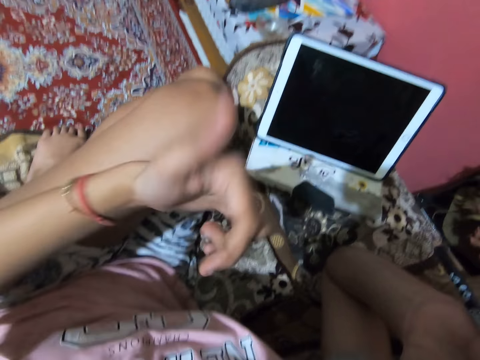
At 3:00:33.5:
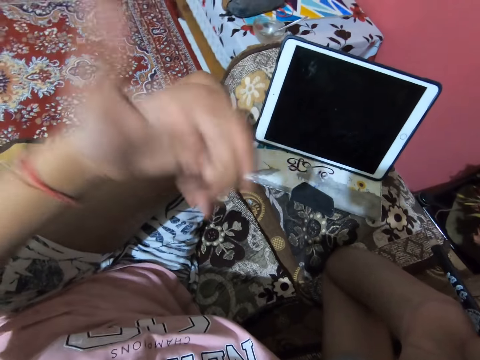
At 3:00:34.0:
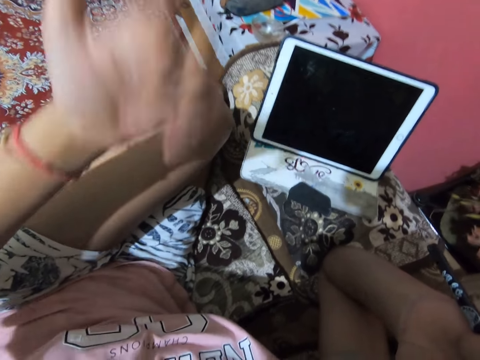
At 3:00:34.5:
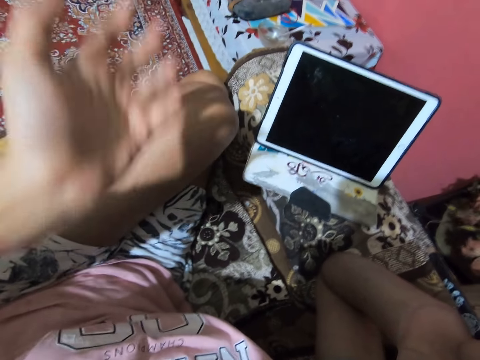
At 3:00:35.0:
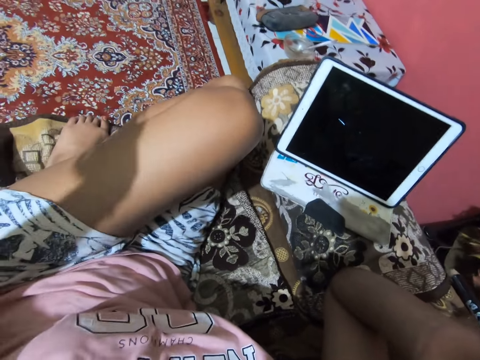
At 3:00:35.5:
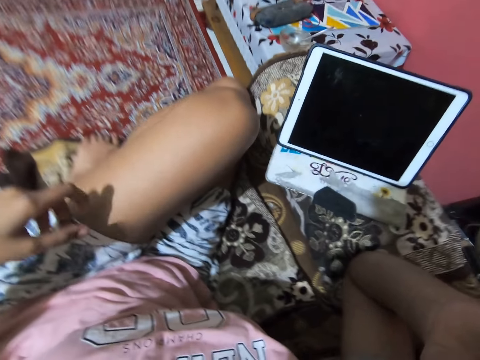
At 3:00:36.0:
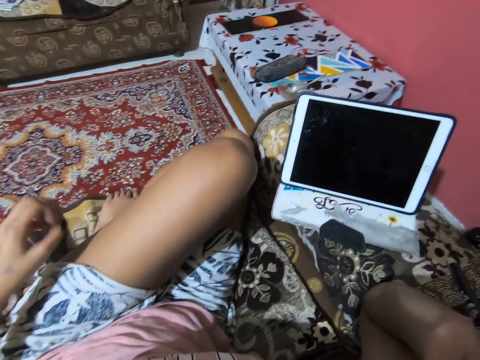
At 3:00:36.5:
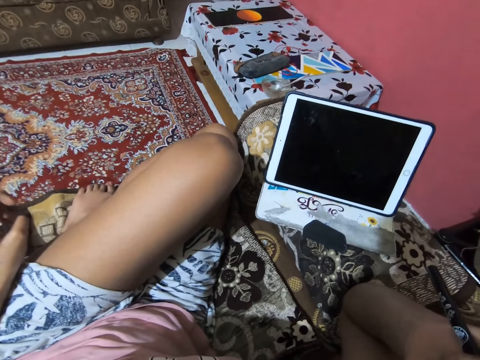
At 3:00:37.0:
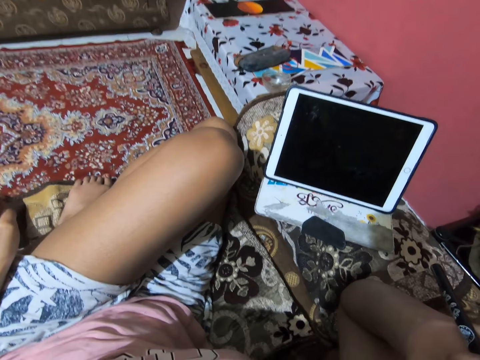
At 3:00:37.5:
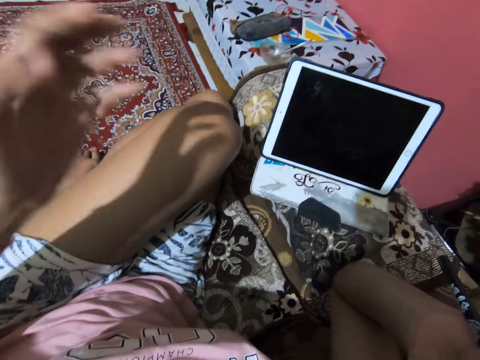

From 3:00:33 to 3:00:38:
The camera wearer puts her hand on her thigh. She lifts her hand off the thigh.

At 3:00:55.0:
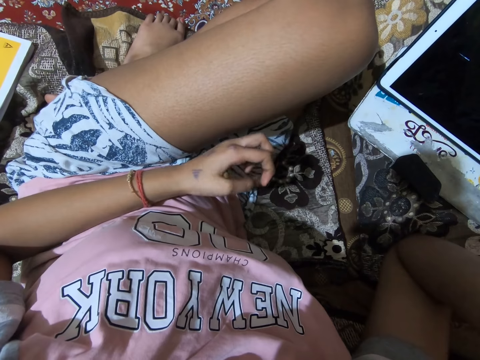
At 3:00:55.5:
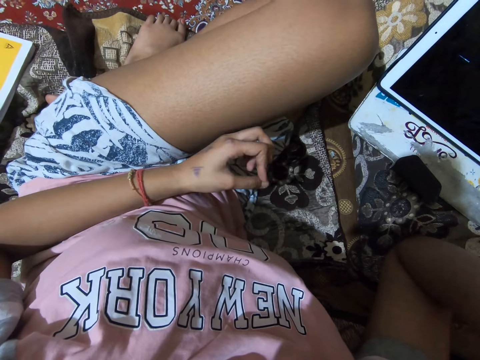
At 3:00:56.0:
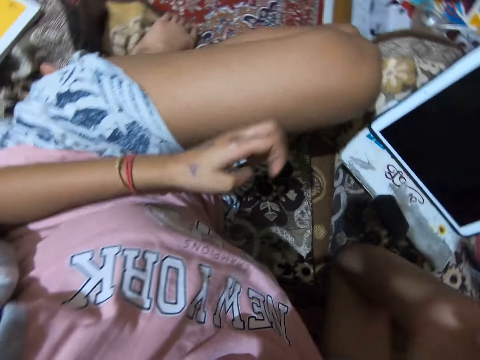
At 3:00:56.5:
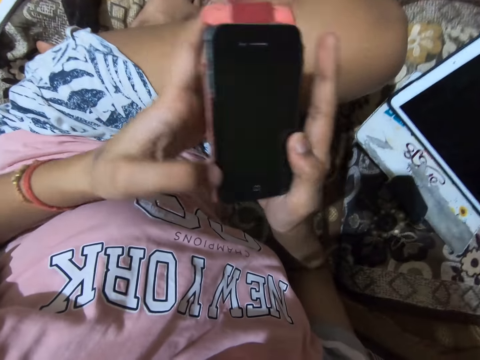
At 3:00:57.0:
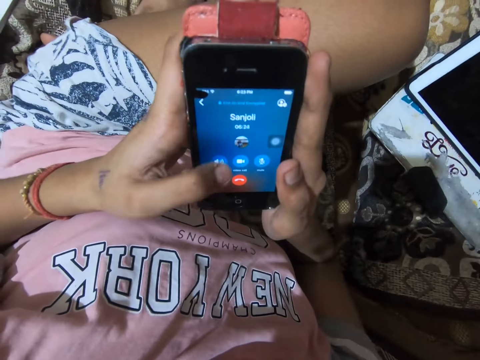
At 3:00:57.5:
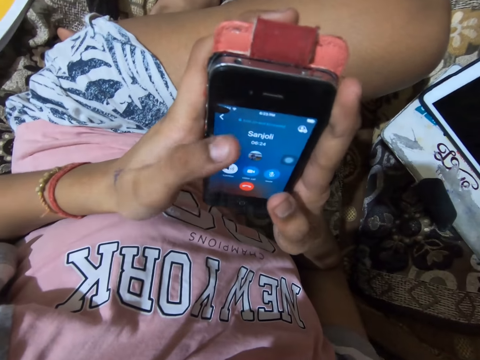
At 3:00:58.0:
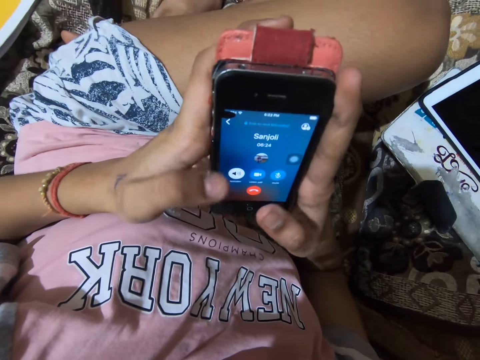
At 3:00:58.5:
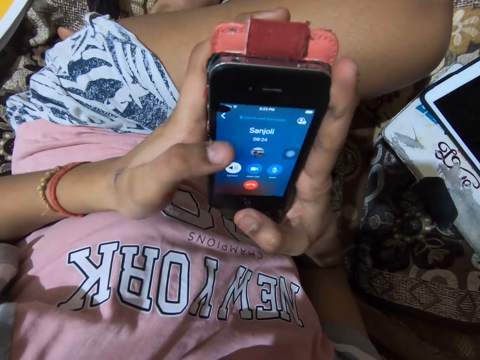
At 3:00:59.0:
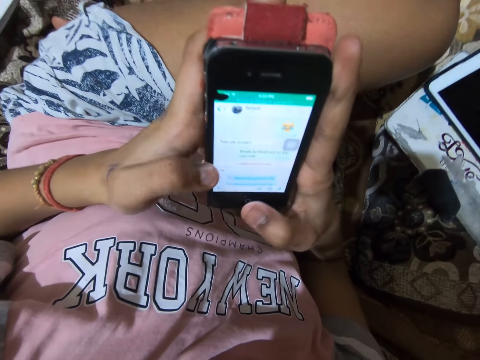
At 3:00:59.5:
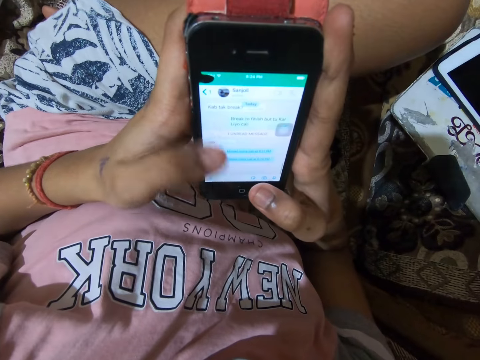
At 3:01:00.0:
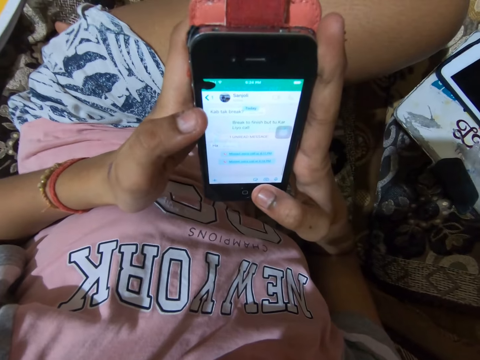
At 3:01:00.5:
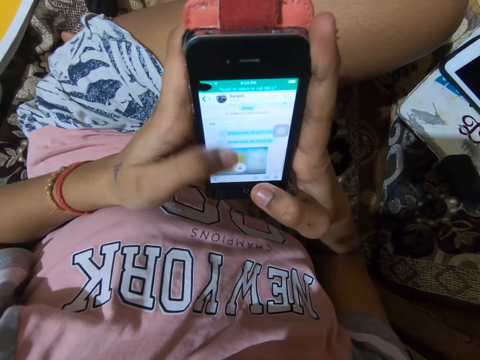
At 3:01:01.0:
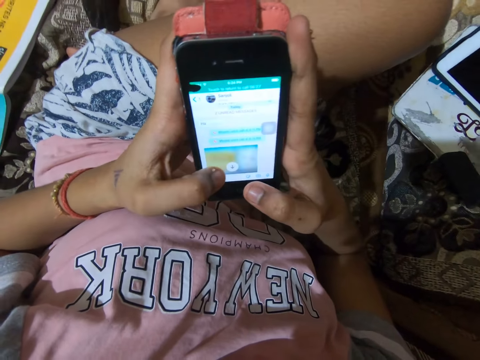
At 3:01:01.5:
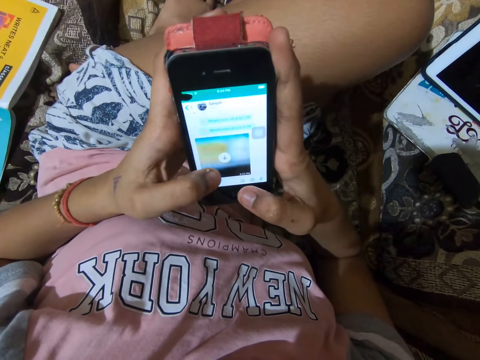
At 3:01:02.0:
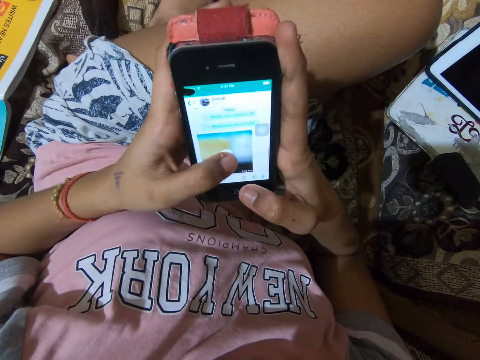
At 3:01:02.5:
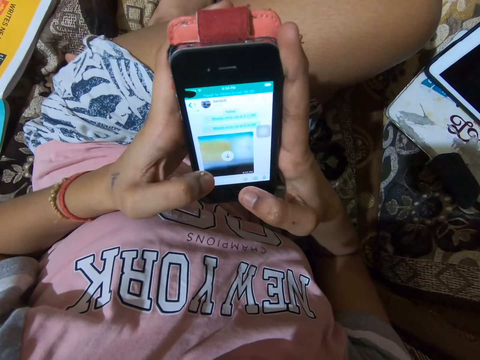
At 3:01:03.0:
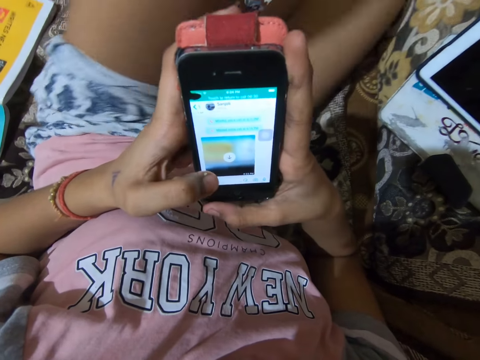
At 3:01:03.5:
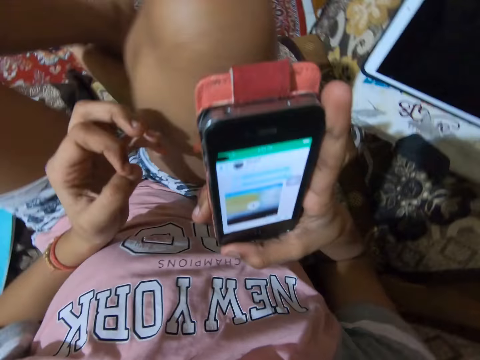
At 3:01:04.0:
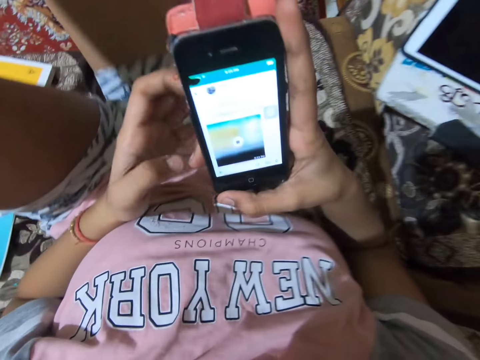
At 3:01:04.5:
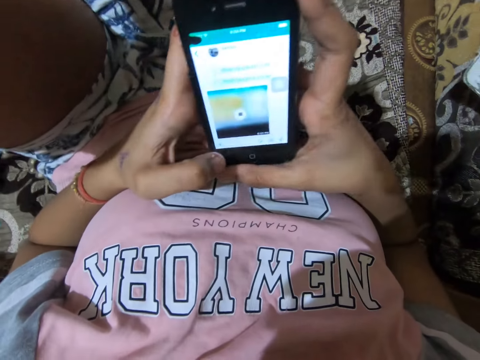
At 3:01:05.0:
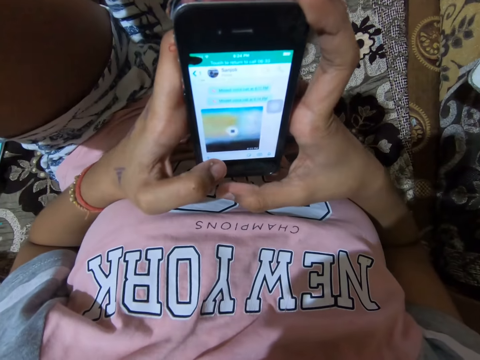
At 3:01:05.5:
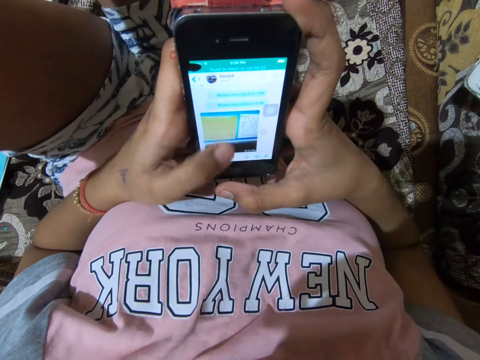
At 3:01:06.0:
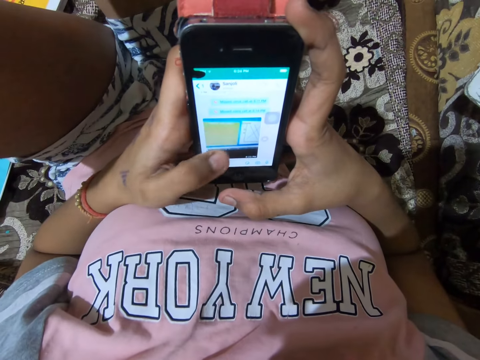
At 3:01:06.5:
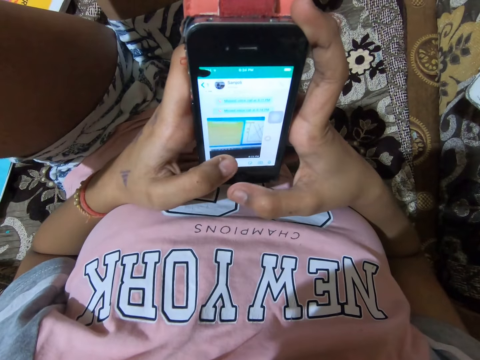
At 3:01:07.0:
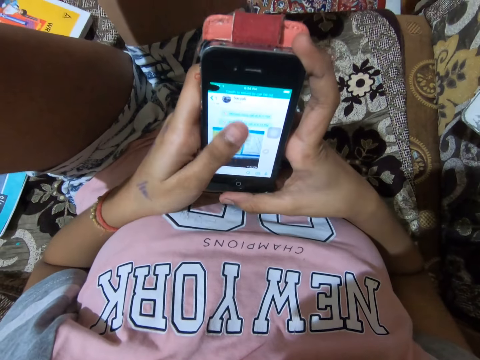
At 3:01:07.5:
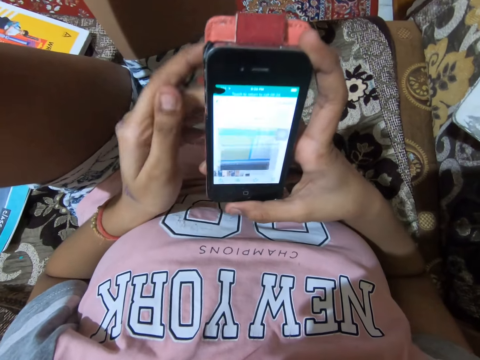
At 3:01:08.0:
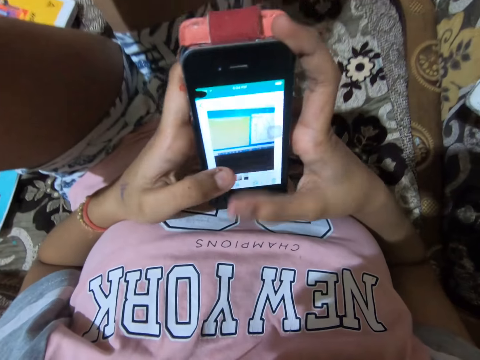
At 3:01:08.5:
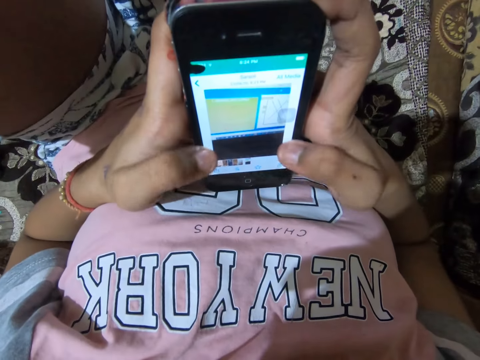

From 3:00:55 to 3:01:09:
The camera wearer fidgets her fingers. She holds a phone with both hands. She presses the phone with her finger. She pulls her finger off the phone screen. She presses the phone with her finger. She pulls her finger off the phone screen. She scrolls the phone with her finger. She presses the phone with her finger. She pulls her hand off the phone. She fidgets her fingers. She drops the right leg on the floor from the couch. She holds the phone with both hands.

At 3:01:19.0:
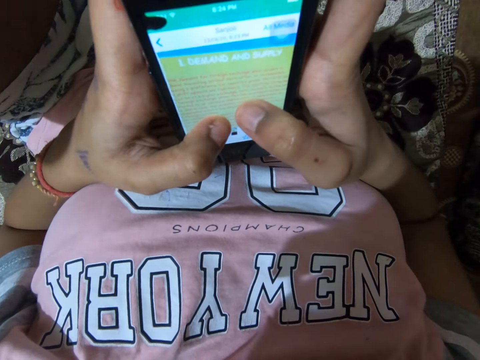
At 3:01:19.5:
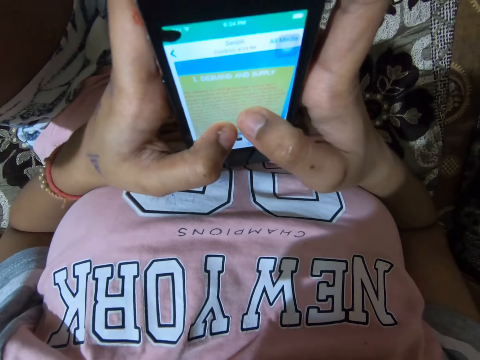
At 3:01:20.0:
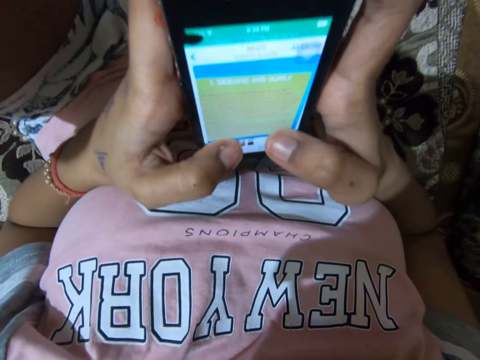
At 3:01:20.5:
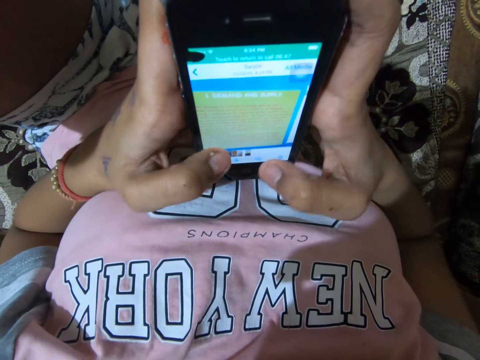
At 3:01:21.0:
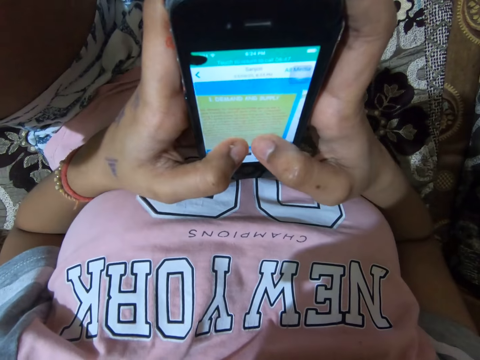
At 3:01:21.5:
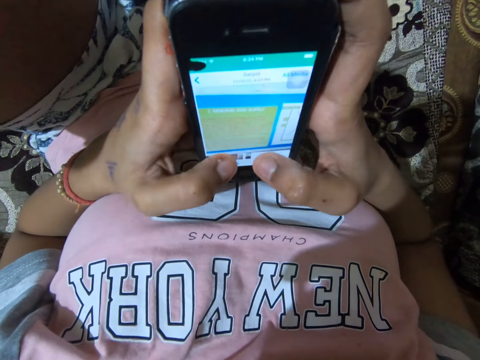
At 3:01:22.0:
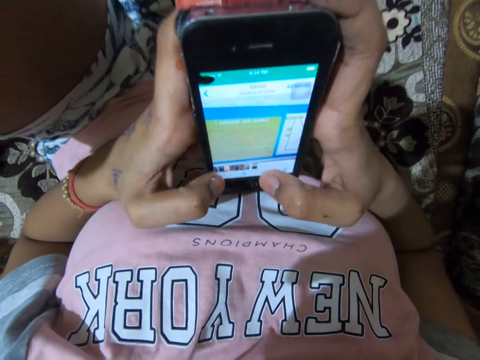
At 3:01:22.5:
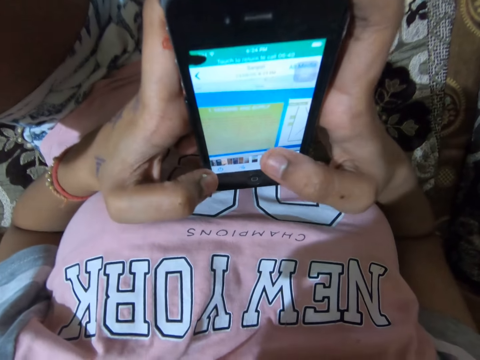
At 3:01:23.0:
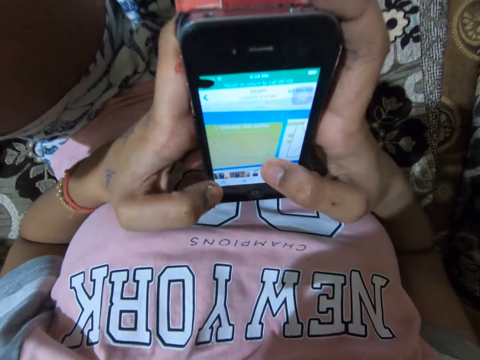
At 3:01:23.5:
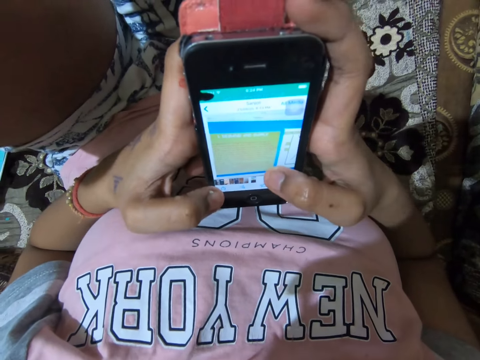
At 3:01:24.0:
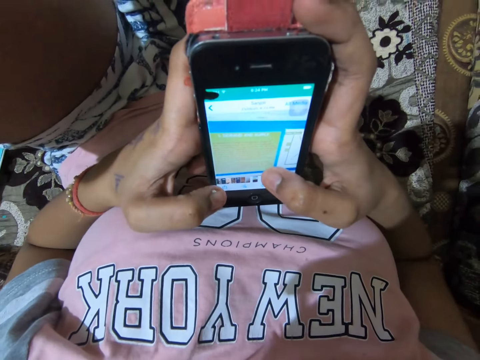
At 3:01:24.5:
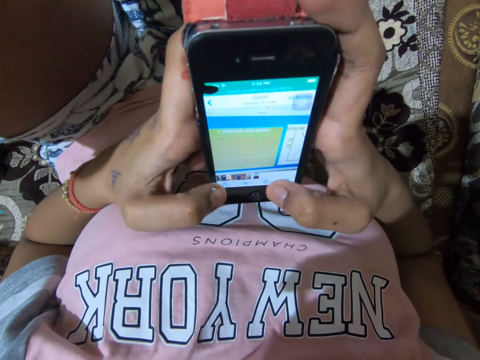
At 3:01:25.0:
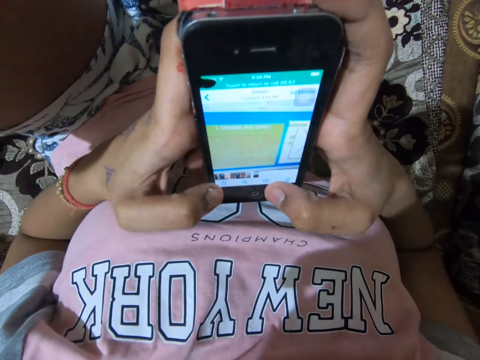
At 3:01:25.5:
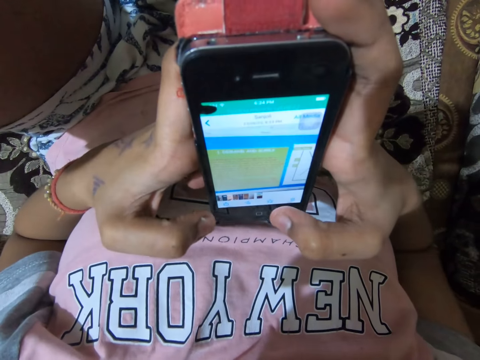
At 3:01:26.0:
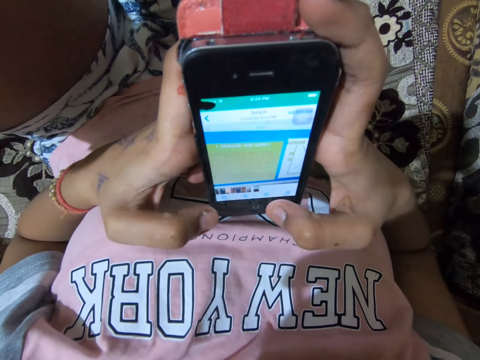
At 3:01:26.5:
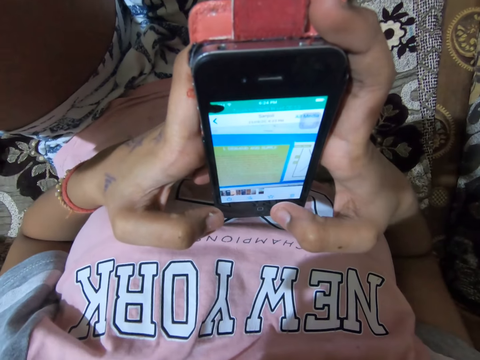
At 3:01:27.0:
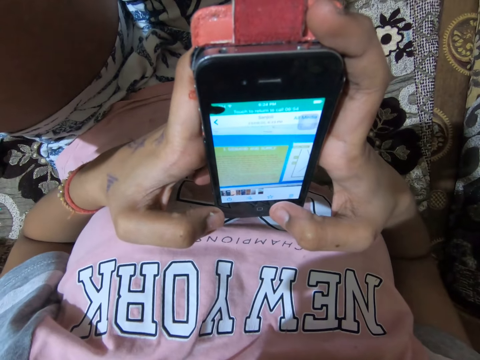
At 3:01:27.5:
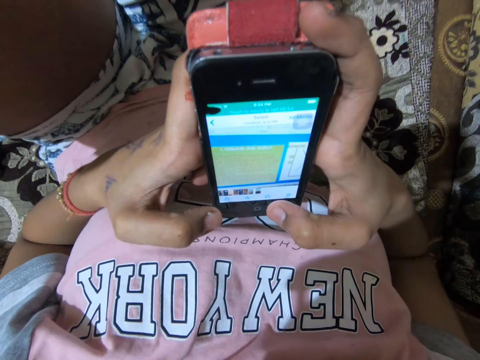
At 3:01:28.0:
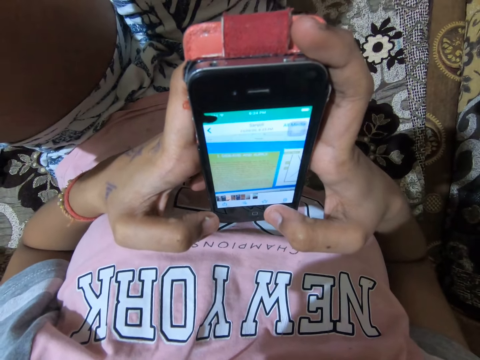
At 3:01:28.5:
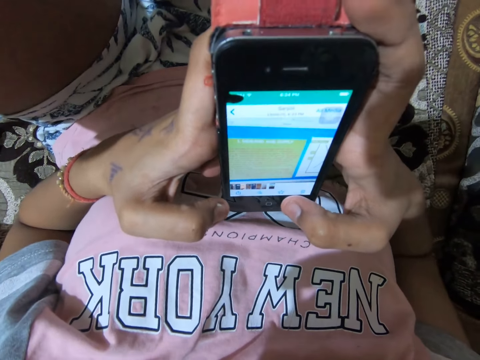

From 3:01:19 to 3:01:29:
The camera wearer reads the contents on the phone.
